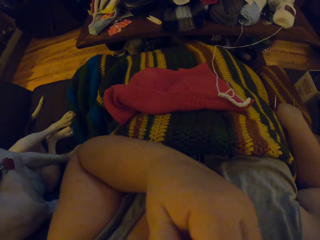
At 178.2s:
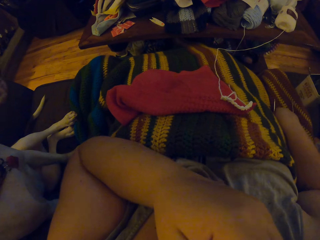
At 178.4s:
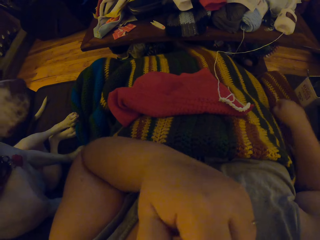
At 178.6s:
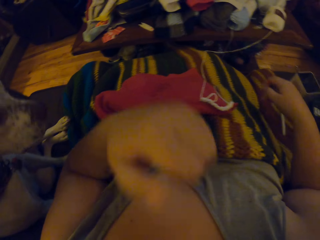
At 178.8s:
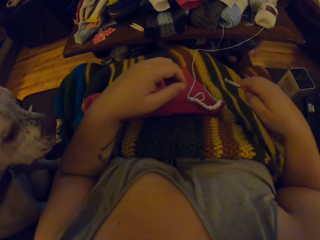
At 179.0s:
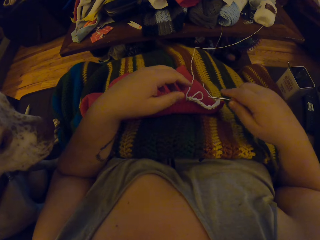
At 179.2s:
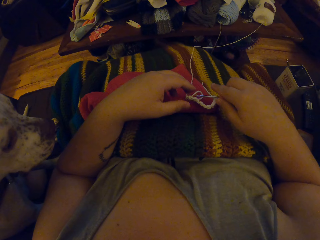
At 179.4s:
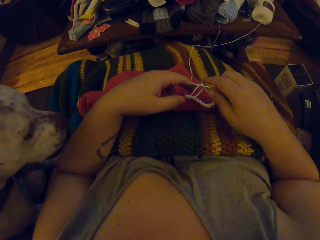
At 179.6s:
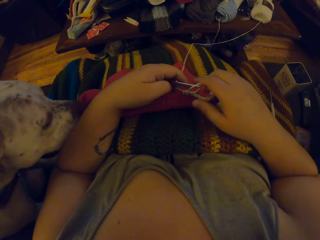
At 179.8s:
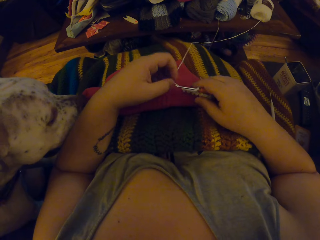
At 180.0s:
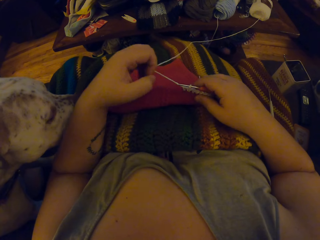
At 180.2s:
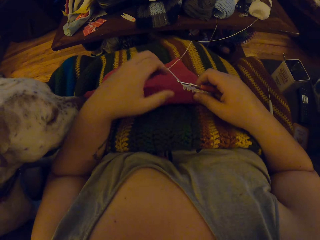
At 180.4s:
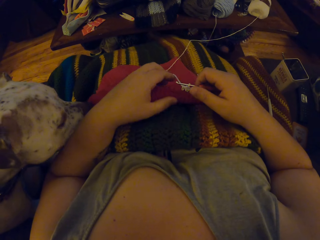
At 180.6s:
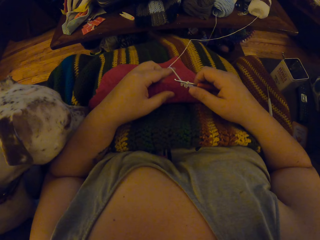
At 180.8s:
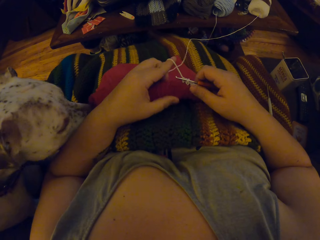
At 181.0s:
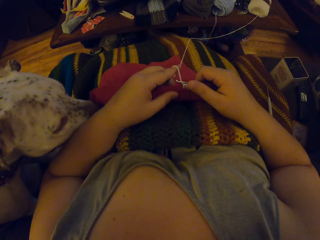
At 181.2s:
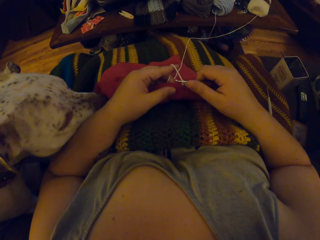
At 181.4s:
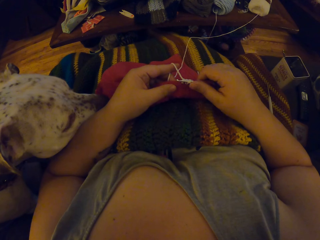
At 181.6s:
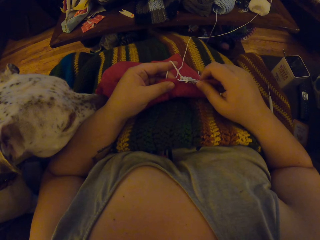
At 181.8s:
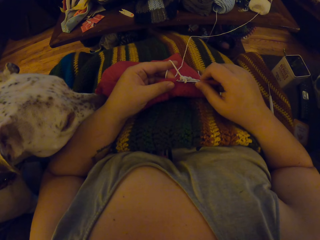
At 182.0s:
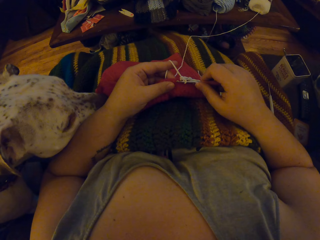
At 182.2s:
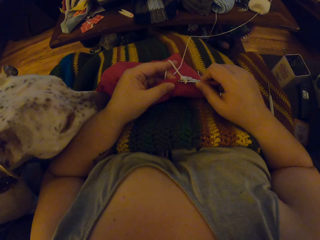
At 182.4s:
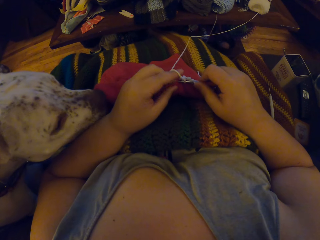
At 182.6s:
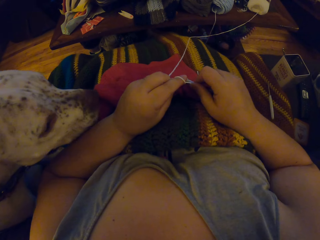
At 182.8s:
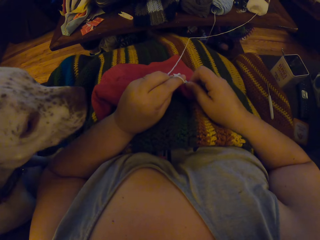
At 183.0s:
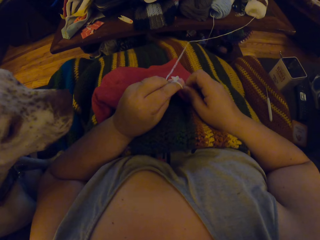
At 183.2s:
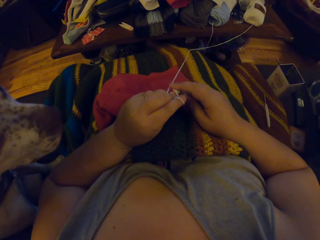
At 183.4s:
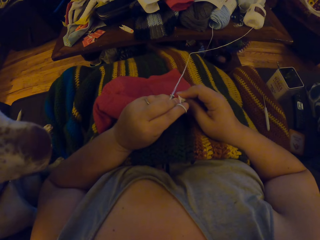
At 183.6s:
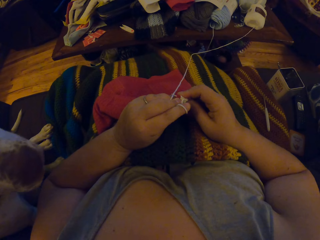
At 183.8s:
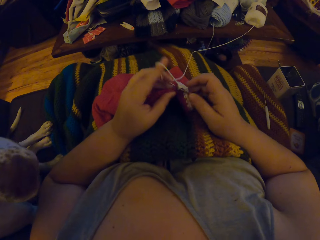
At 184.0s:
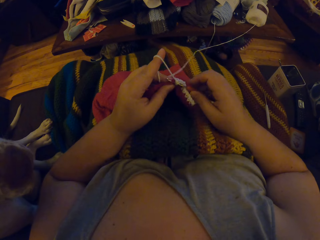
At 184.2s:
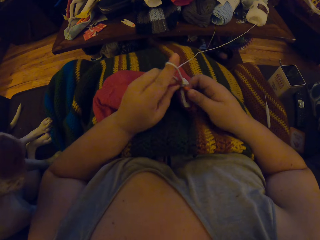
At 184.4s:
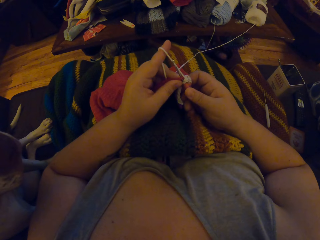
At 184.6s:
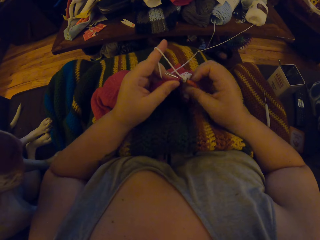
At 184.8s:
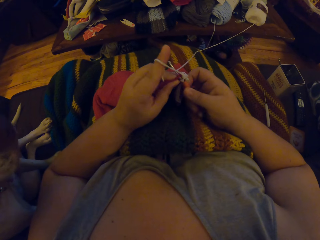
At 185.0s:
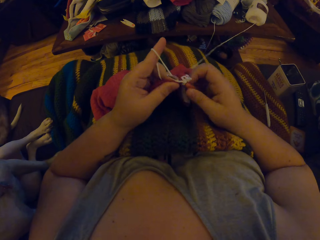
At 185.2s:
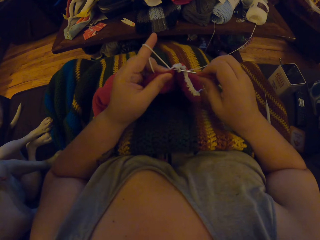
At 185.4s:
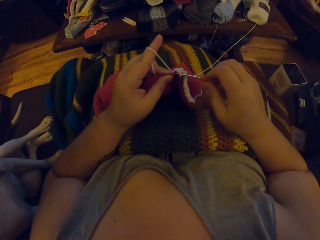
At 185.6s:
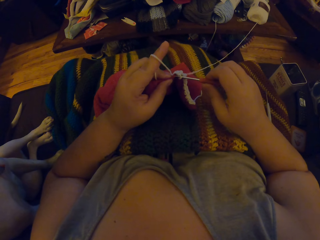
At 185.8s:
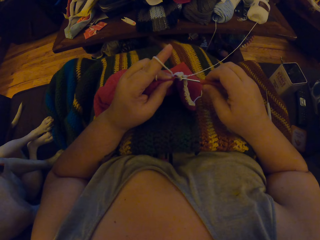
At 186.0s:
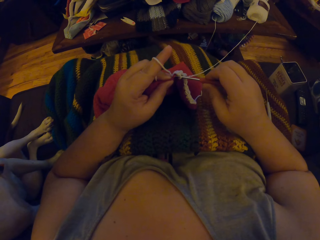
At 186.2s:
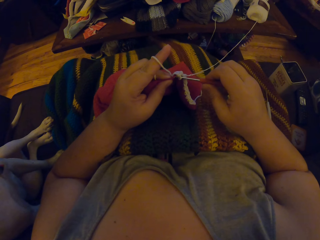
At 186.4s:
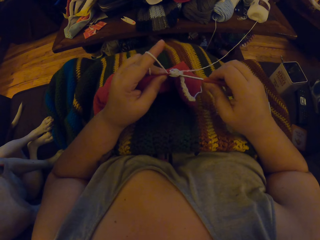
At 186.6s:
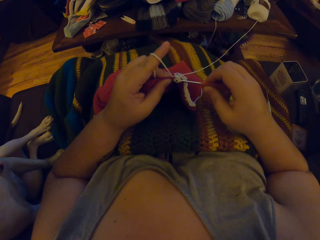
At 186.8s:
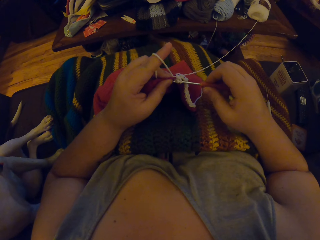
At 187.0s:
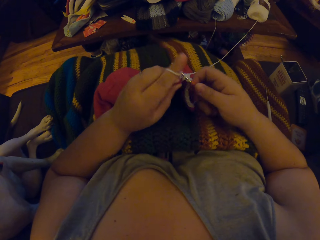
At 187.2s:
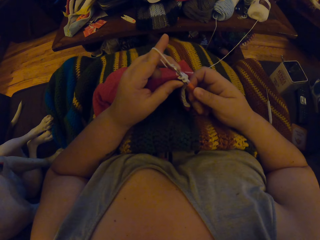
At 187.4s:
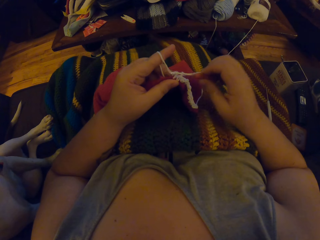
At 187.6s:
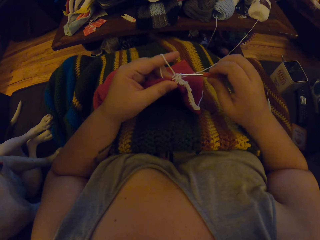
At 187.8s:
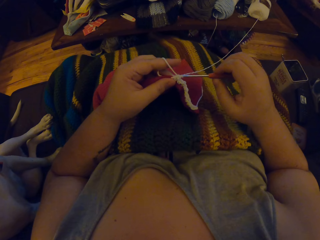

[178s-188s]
The camera wearer drops the white crochet hook on the chair. She picks up the orange crochet hook with her right hand and lifts her hand. She pulls the thread and crochets the fabric.

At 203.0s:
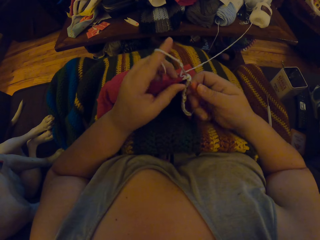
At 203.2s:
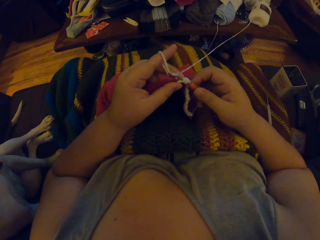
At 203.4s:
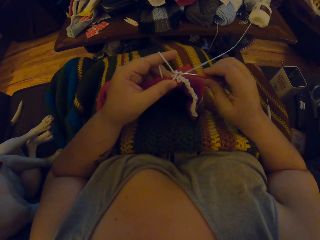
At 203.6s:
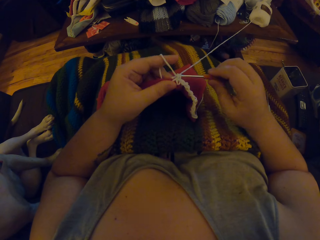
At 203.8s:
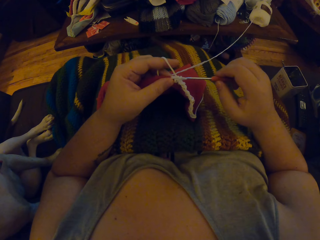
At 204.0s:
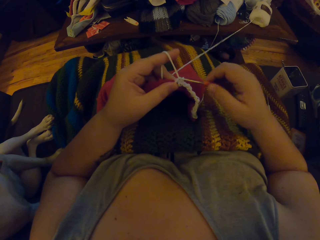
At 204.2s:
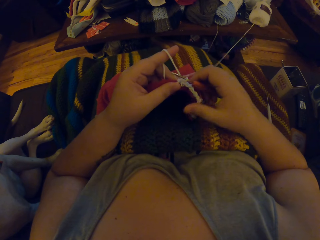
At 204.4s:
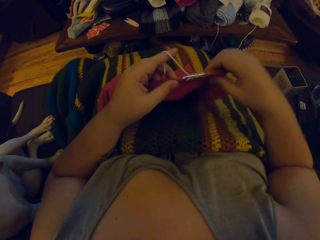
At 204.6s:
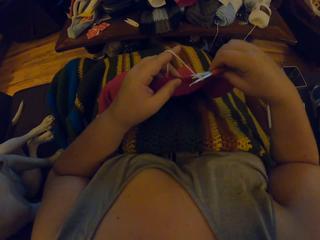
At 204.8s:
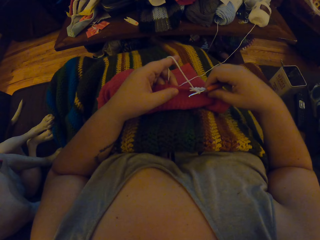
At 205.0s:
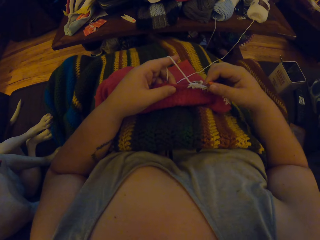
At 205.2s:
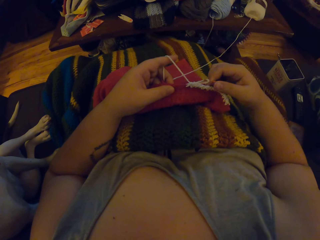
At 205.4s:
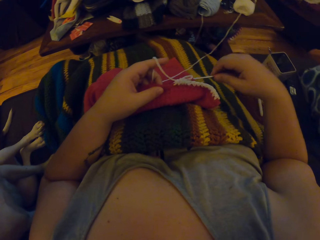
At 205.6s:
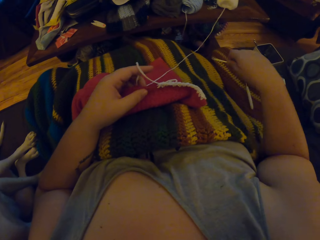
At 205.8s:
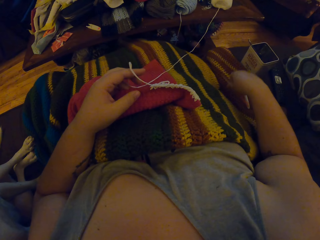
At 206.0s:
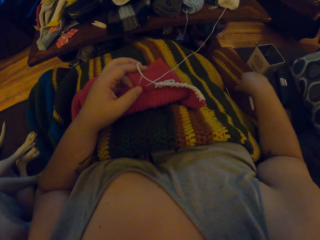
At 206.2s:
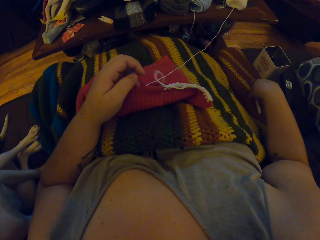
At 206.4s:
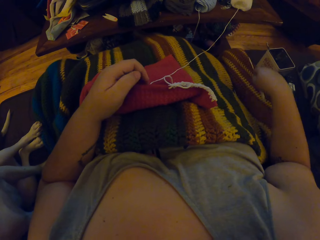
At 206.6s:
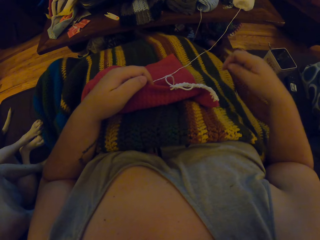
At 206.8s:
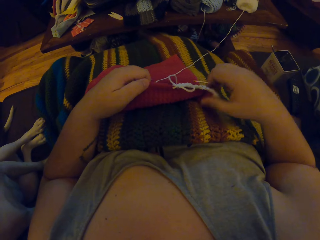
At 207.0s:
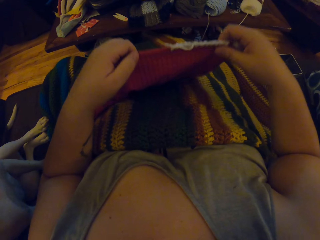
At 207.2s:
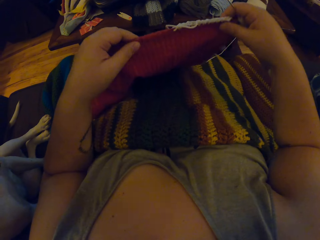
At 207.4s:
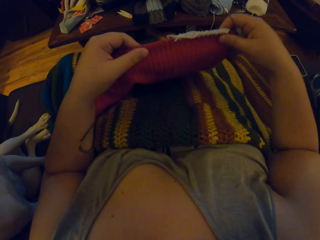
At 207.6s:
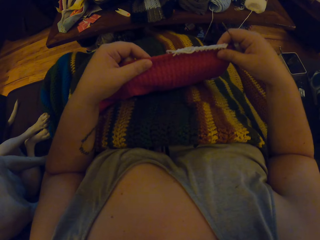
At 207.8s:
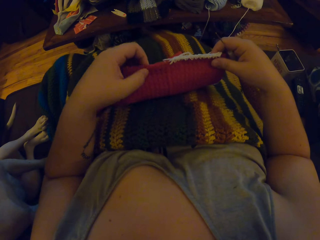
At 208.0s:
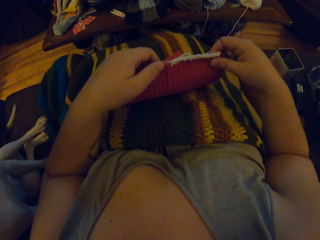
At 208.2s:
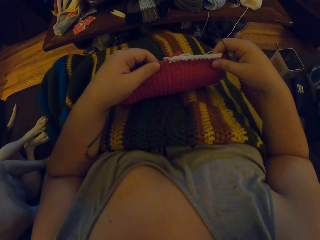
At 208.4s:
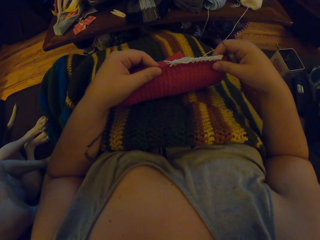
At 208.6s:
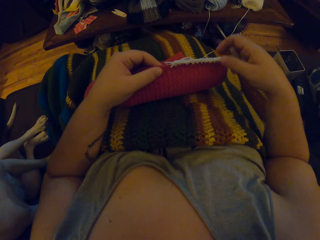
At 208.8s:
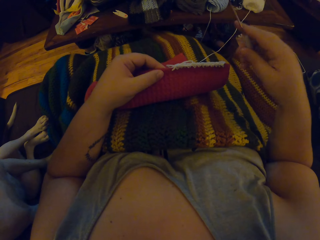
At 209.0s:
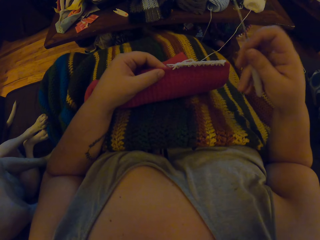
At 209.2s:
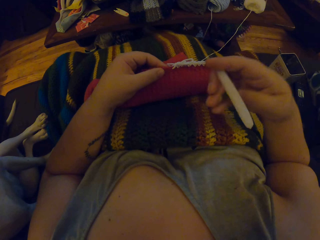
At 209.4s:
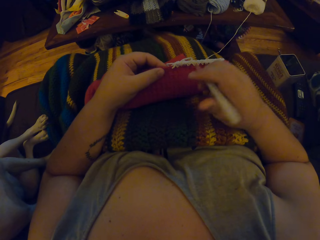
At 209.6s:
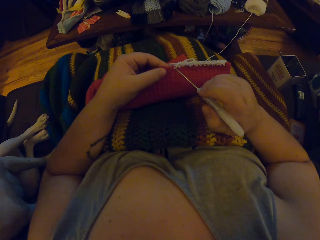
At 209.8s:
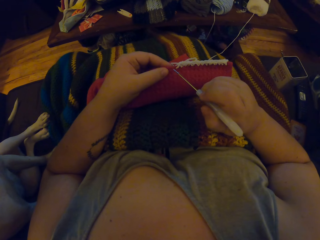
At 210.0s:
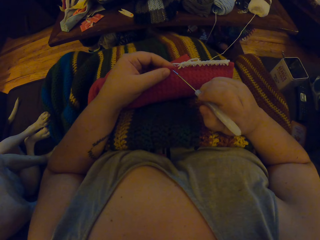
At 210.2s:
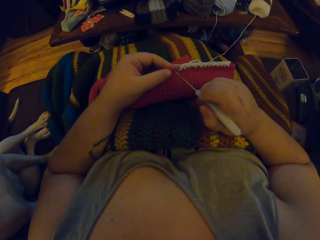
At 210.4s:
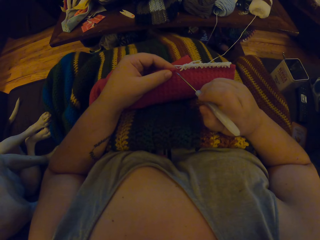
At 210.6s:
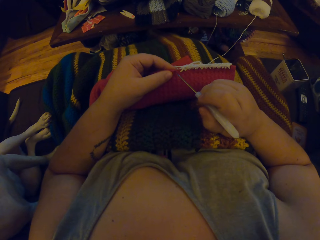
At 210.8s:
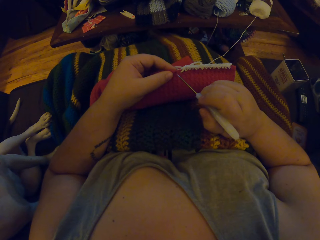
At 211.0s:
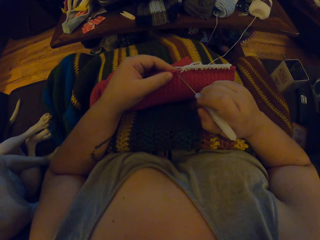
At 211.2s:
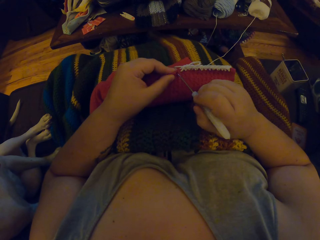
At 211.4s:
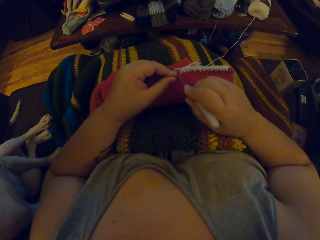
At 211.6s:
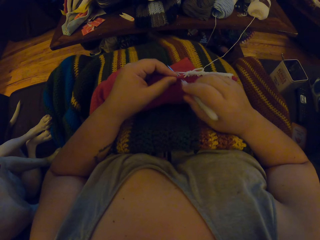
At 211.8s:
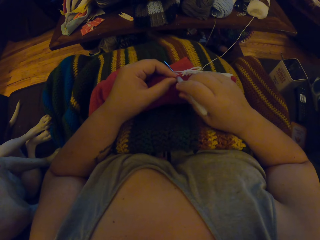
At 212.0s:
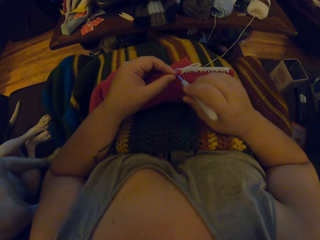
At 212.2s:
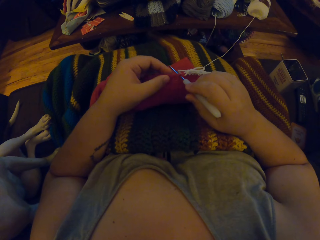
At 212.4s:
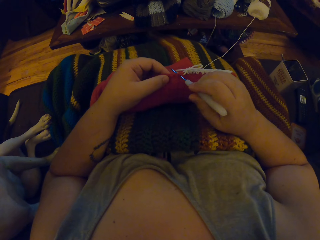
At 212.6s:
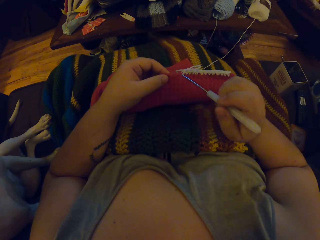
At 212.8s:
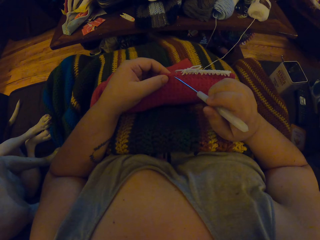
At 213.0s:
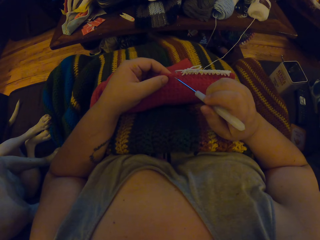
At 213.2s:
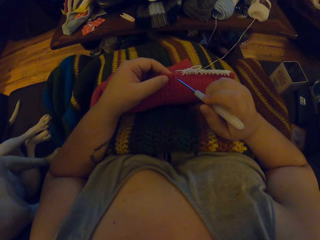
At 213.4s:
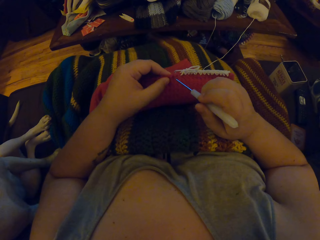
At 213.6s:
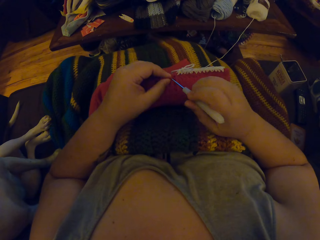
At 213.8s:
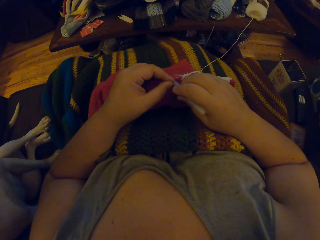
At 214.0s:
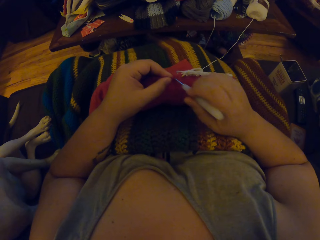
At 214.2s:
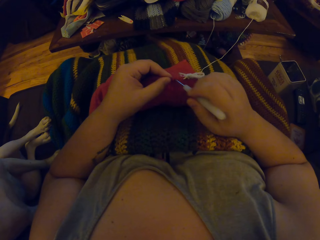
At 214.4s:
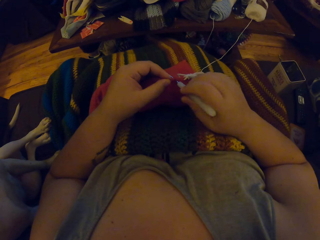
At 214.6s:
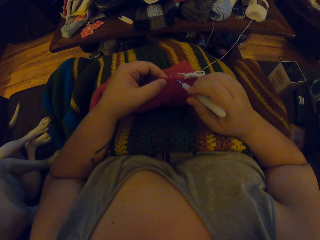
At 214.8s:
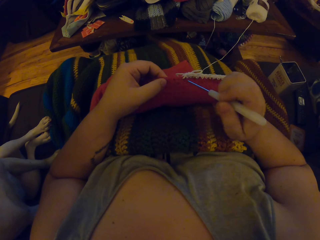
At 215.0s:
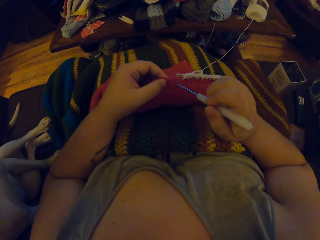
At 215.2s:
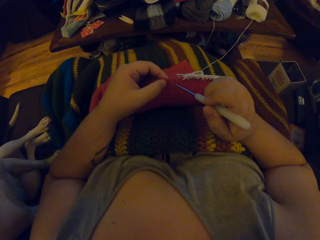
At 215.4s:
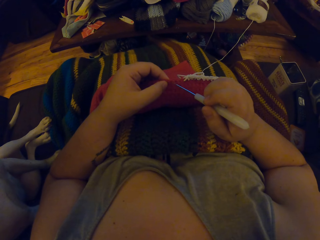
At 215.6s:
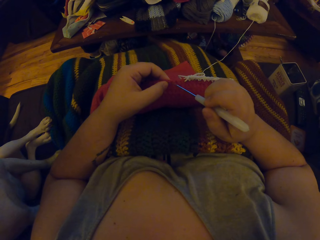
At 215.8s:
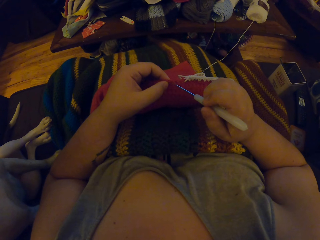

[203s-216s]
The camera wearer adjusts the cloth with her hands. She removes the orange crochet hook from the yarn. She drops the orange crochet hook on the chair. She picks up the white crochet hook with her right hand. She lifts the fabric. She holds the cloth with her left hand. She pierces the cloth with the white crochet hook.
